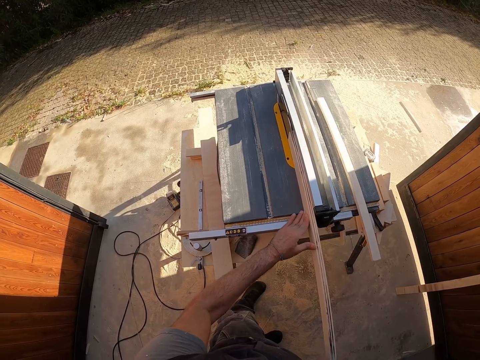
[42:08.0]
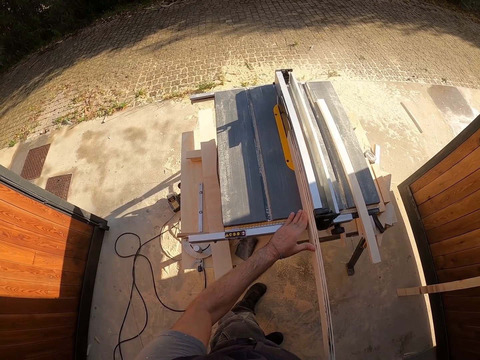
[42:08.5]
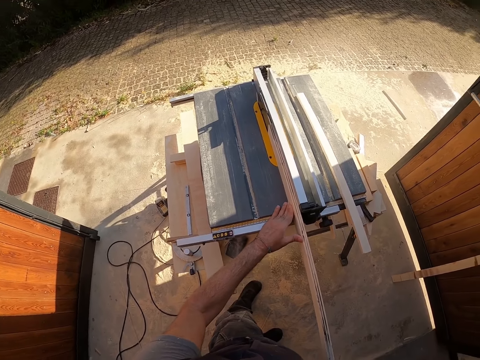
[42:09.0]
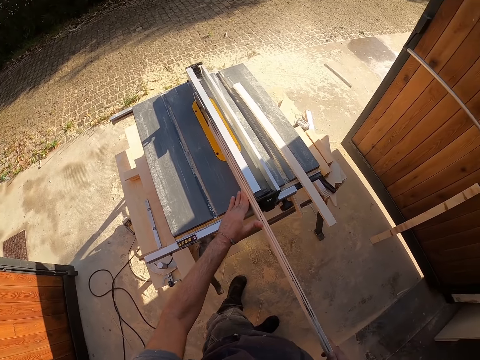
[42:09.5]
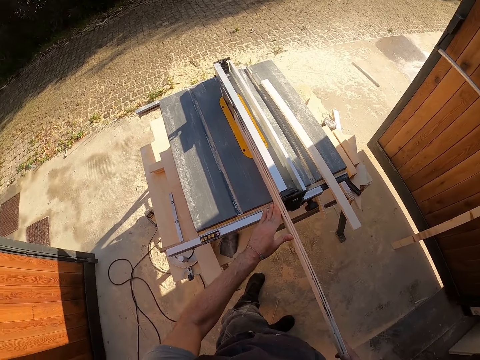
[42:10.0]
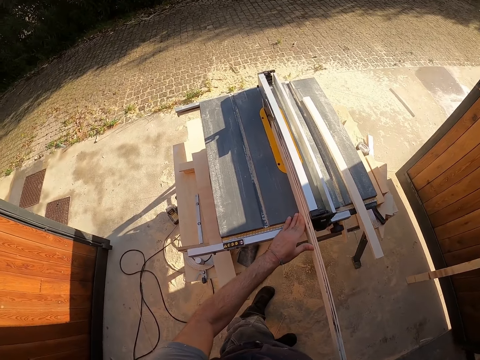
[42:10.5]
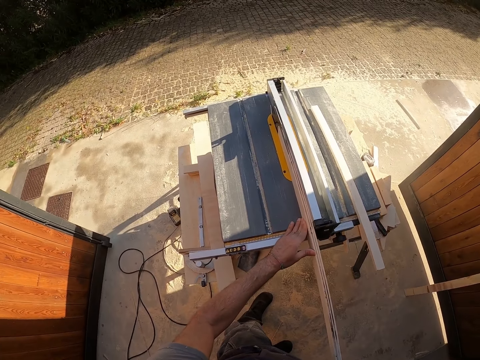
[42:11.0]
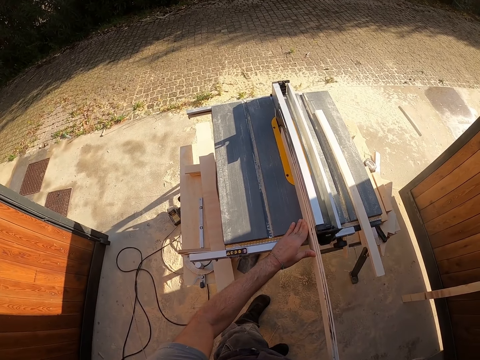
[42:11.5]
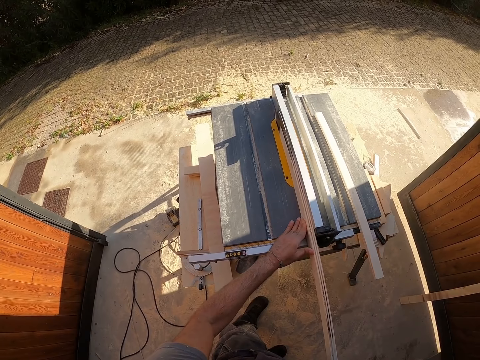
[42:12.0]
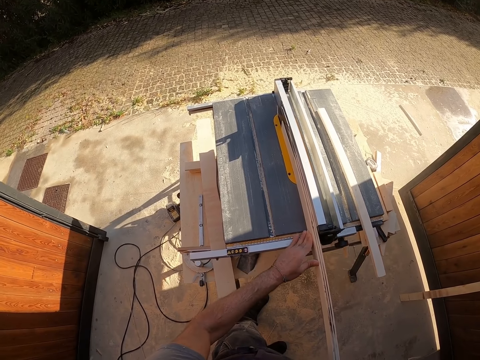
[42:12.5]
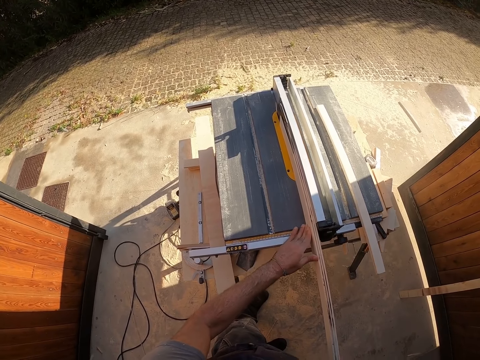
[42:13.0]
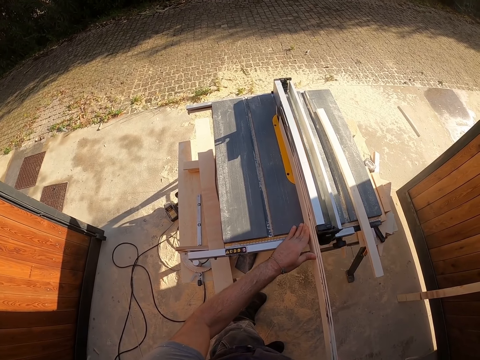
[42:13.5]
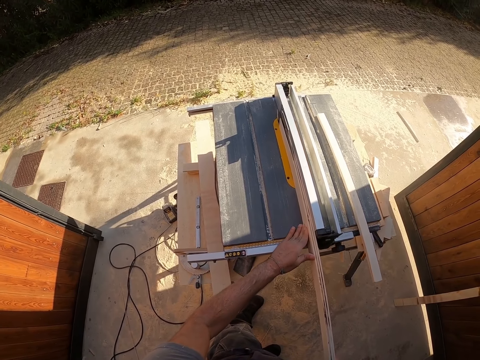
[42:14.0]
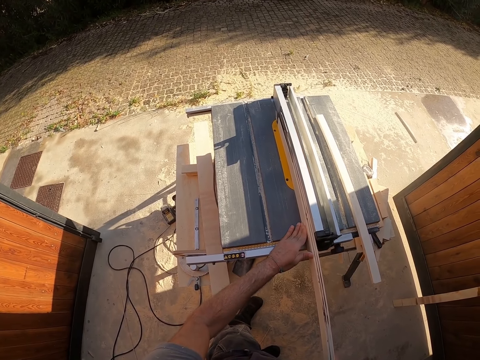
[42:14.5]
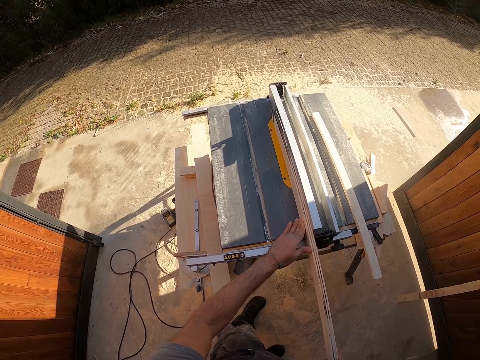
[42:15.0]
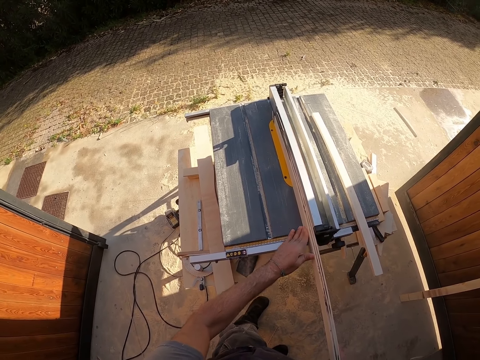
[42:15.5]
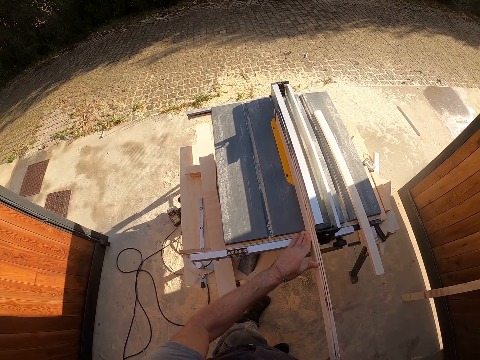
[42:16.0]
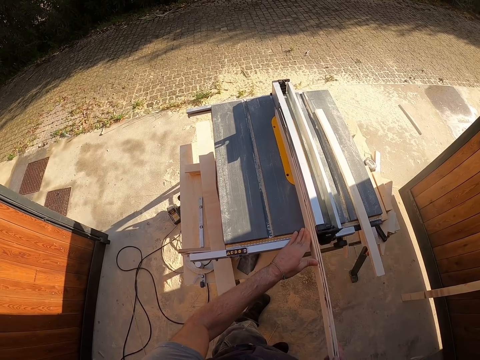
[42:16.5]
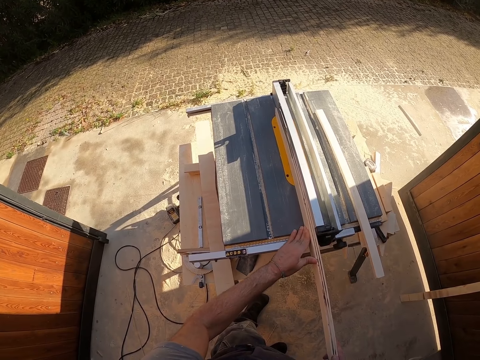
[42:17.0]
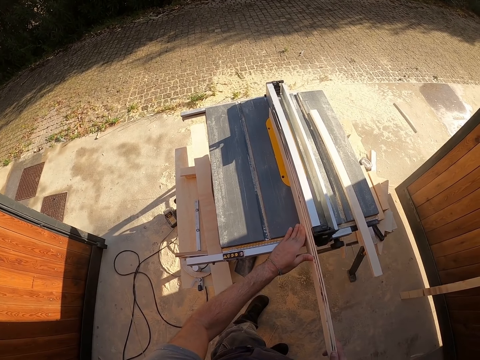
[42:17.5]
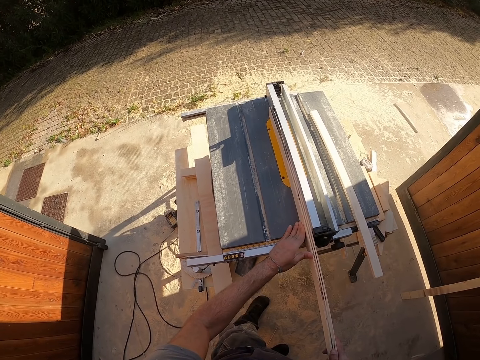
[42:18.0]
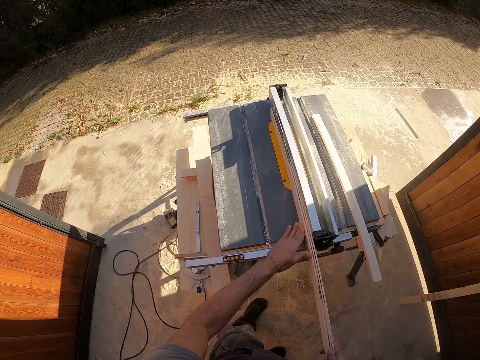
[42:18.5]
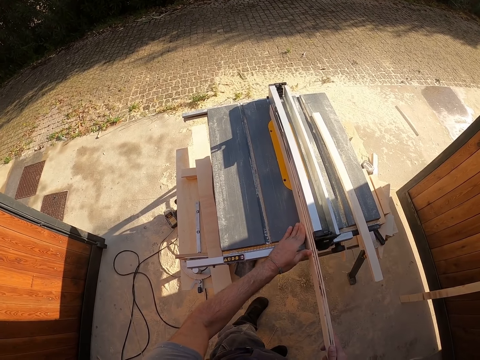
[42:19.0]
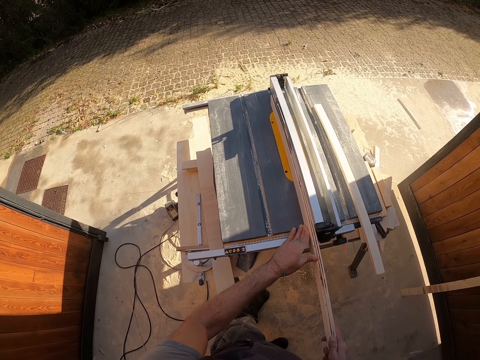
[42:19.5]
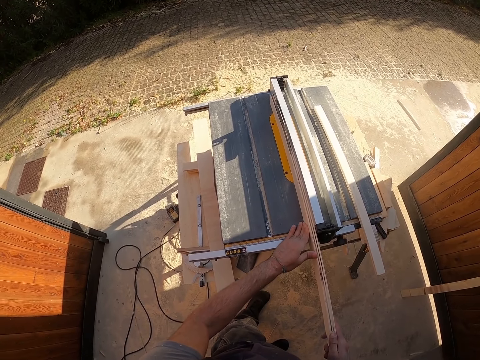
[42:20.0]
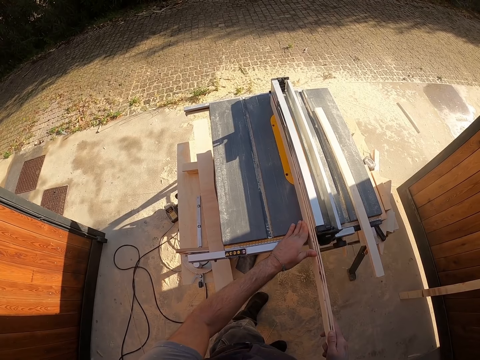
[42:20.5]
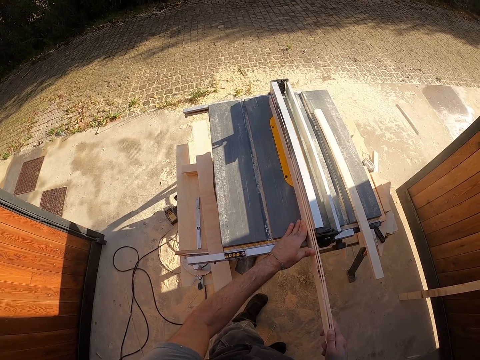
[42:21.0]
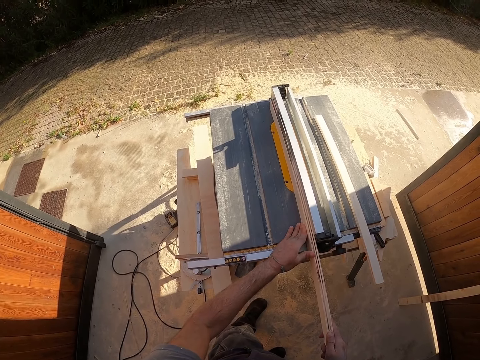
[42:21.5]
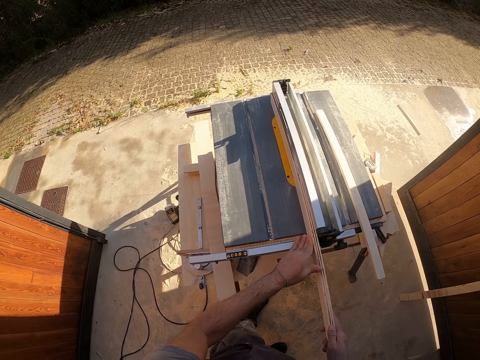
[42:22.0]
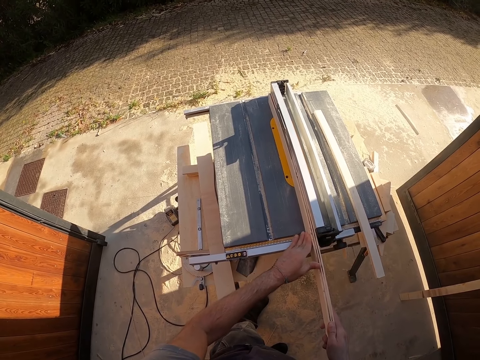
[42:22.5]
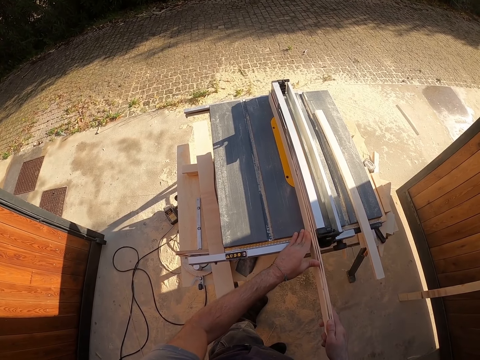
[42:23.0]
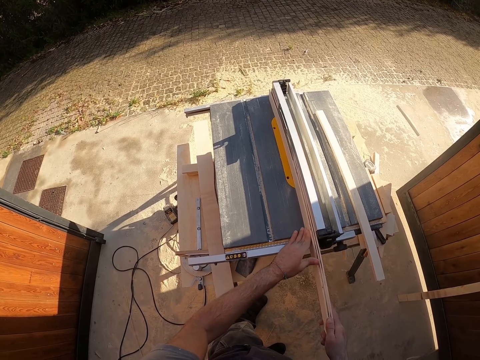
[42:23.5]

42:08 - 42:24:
The camera wearer moves his left hand on the plywood on the saw table. He looks around. He moves his left hand on the plywood on the saw table again. He smoothens the wood on the wood smoothing machine. He moves his left hand on the plywood on the saw table repeatedly.

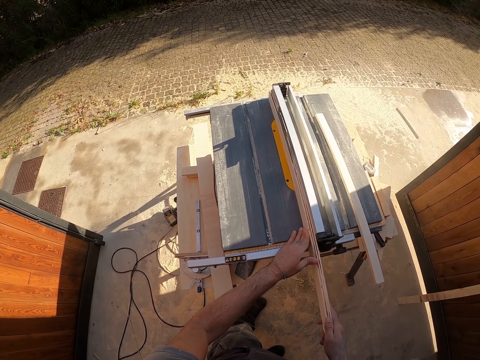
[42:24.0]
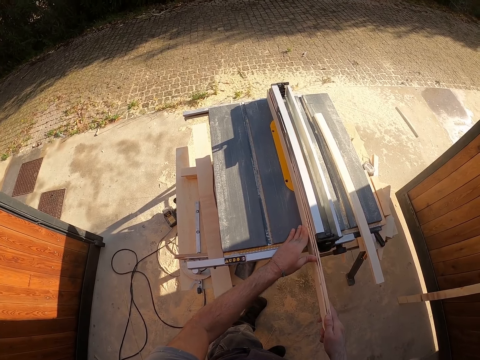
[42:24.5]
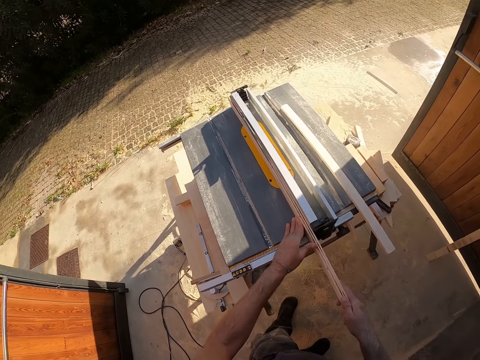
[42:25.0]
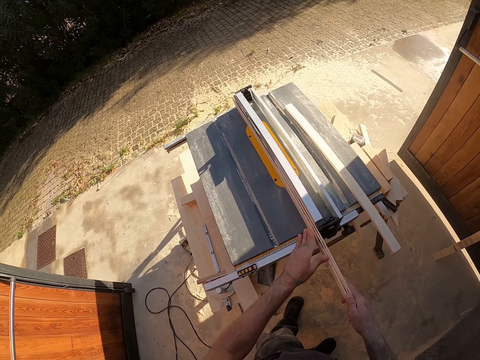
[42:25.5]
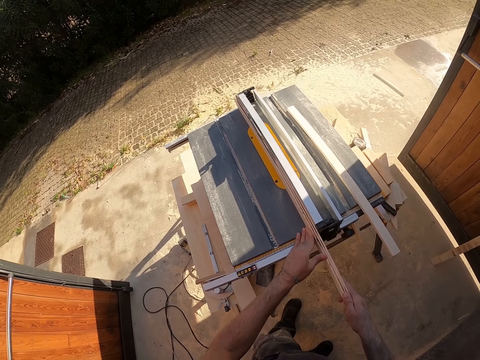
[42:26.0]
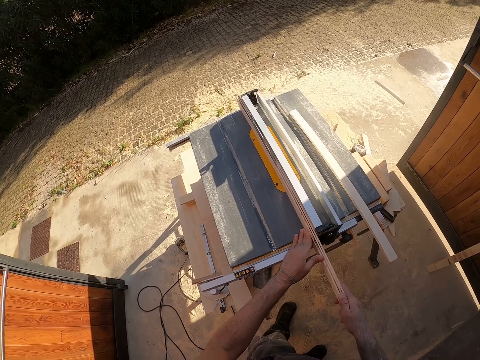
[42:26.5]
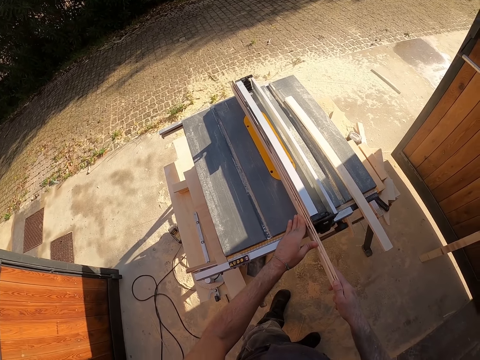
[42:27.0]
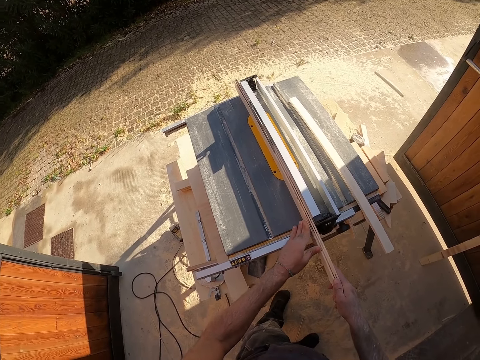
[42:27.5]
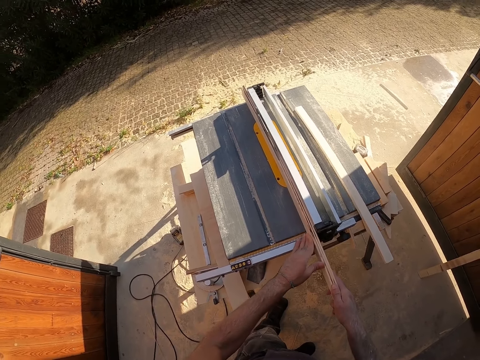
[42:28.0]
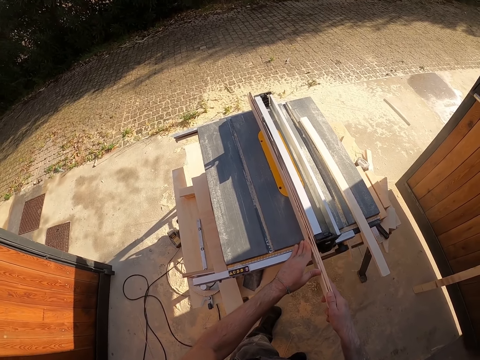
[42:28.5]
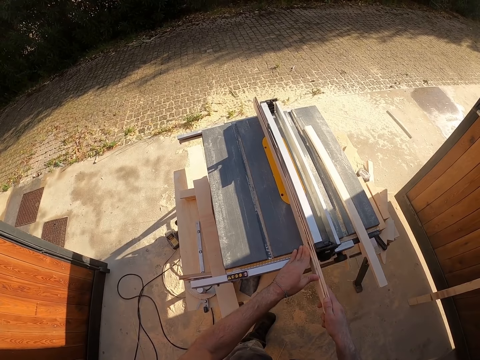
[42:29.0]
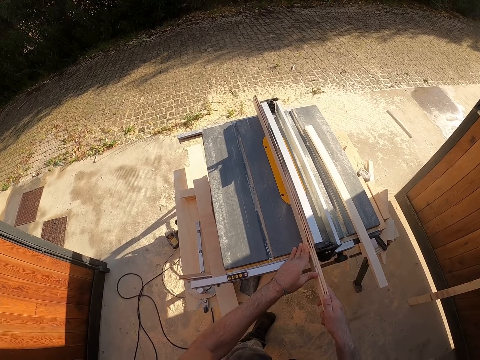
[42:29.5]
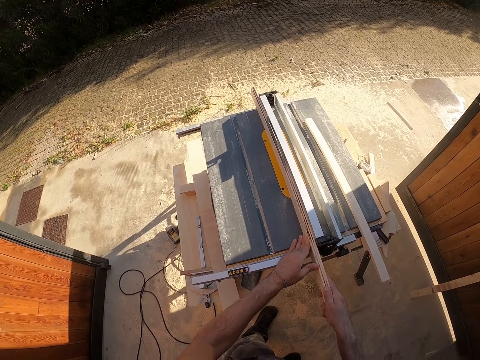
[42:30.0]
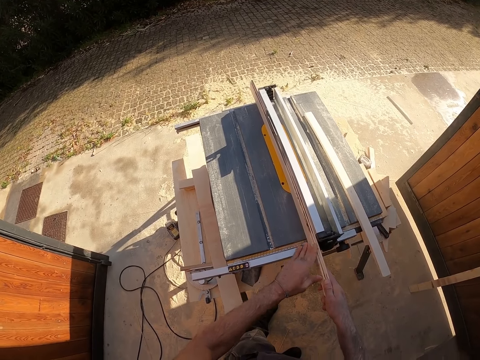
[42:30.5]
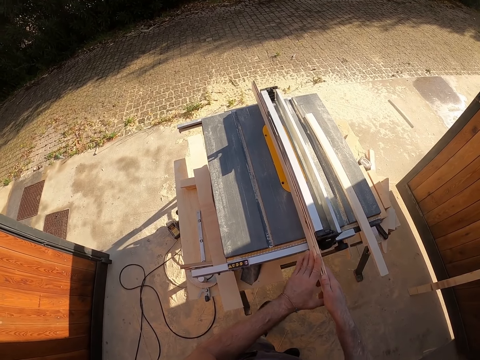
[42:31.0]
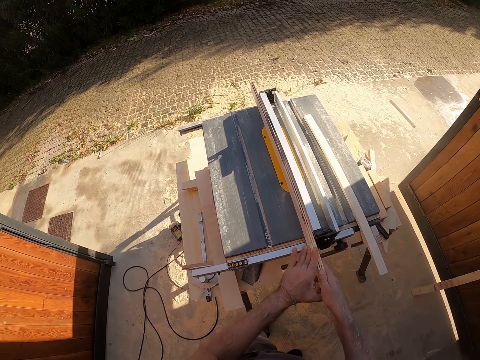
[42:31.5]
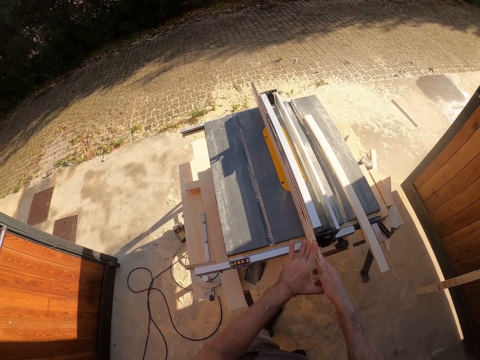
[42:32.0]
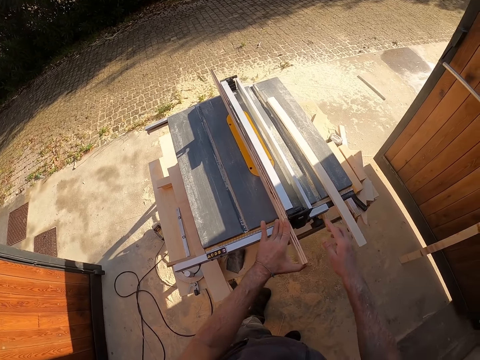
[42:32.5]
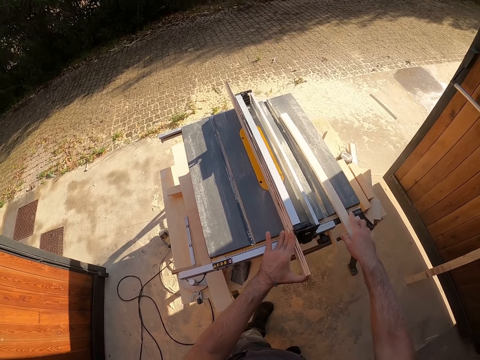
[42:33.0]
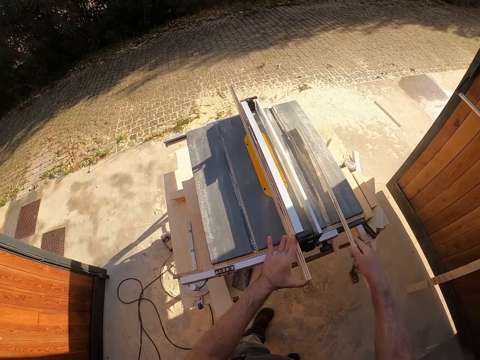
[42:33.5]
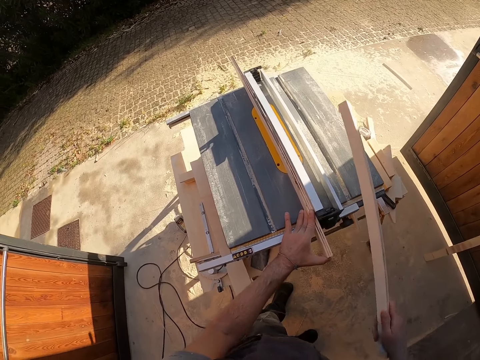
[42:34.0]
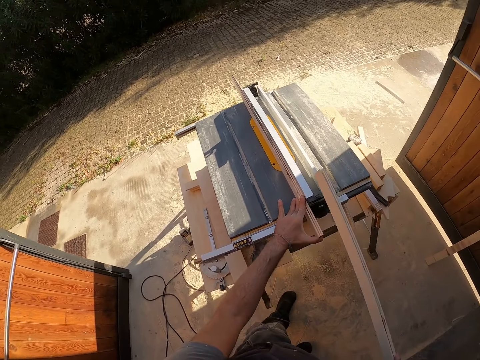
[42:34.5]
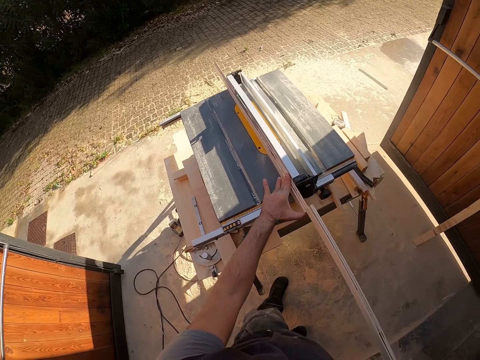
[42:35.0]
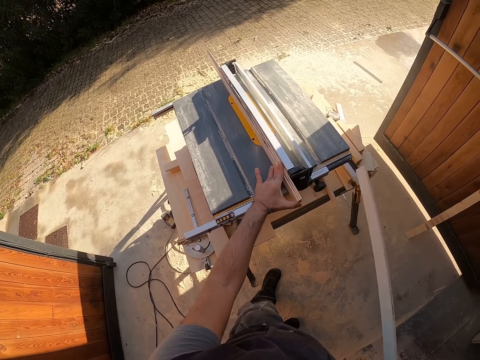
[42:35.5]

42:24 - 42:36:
The camera wearer moves his left hand on the plywood on the saw table repeatedly. He picks the plywood from the saw table with his right hand.
